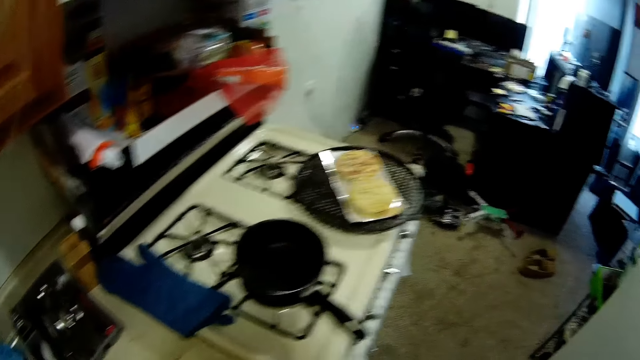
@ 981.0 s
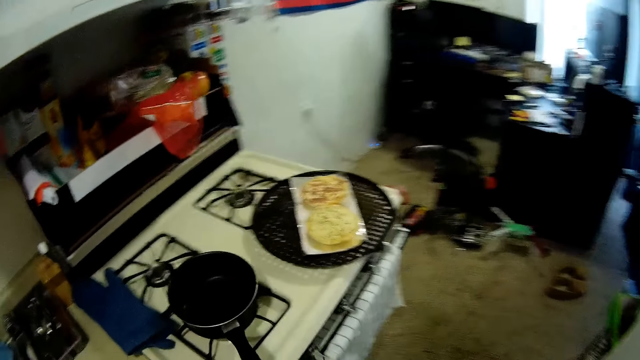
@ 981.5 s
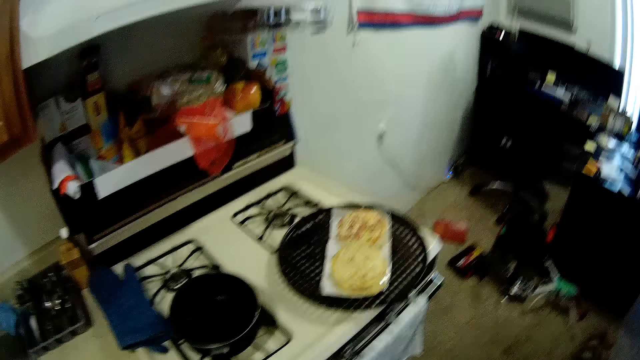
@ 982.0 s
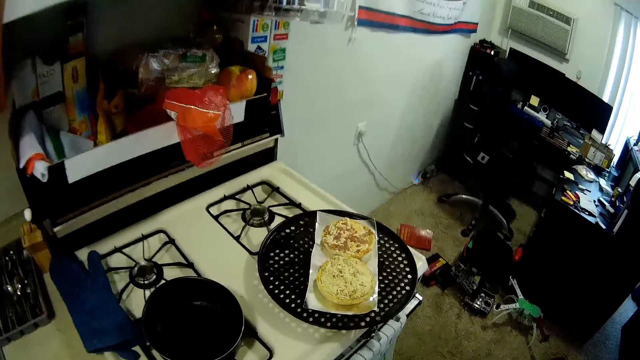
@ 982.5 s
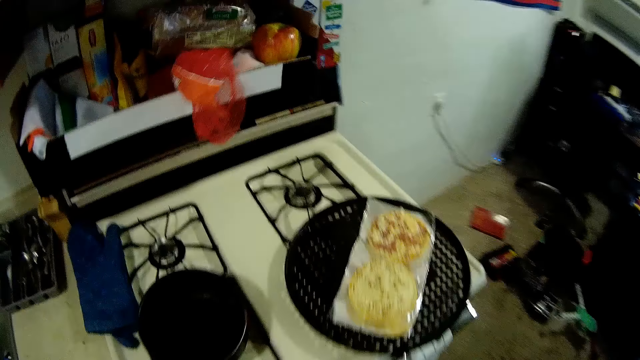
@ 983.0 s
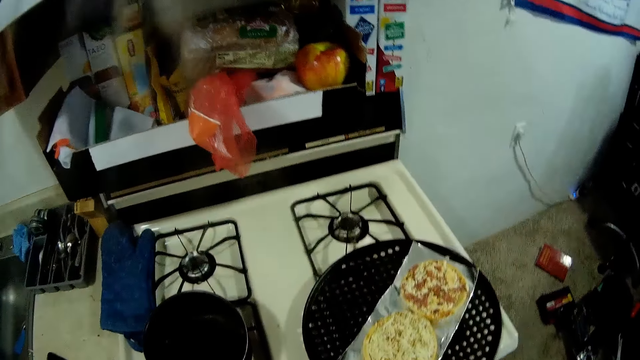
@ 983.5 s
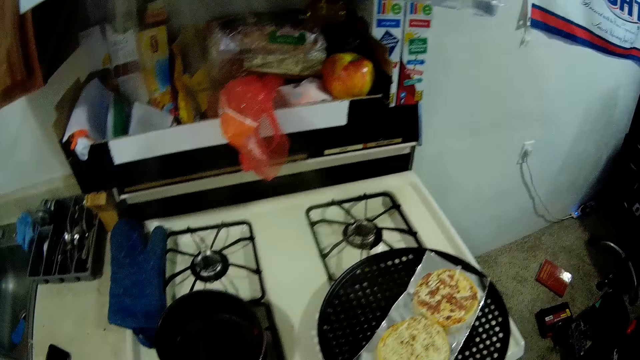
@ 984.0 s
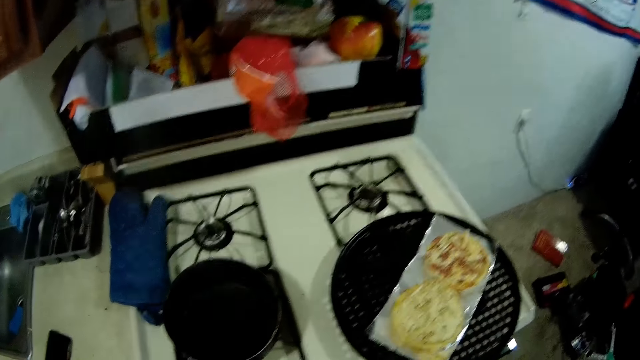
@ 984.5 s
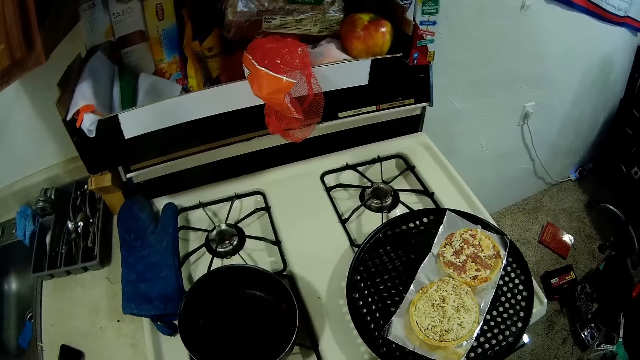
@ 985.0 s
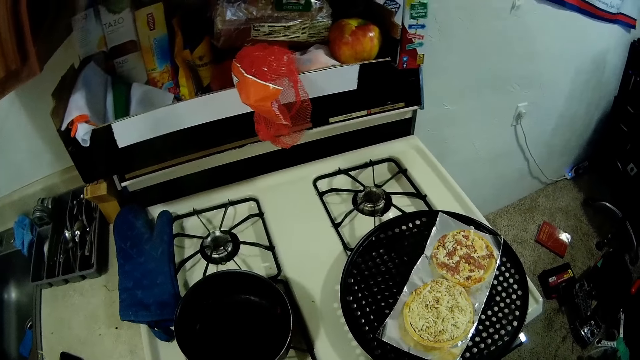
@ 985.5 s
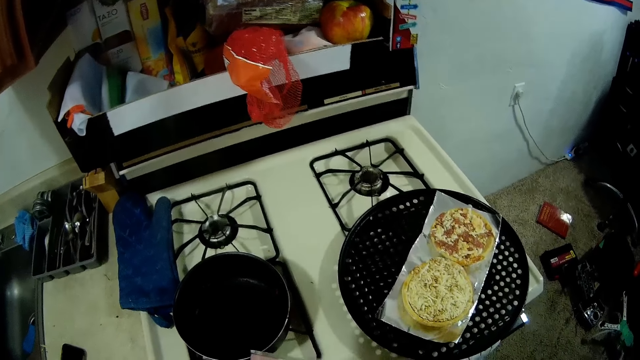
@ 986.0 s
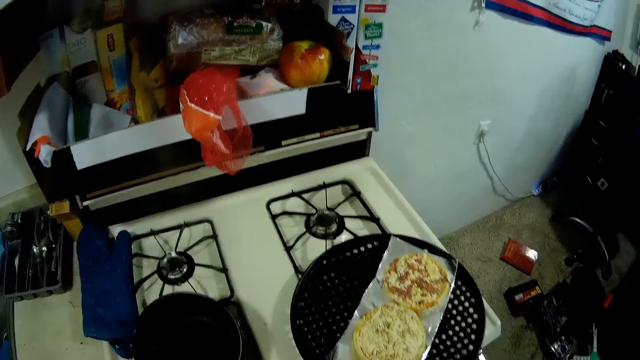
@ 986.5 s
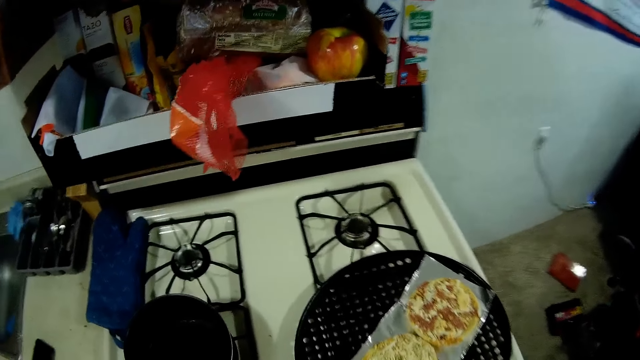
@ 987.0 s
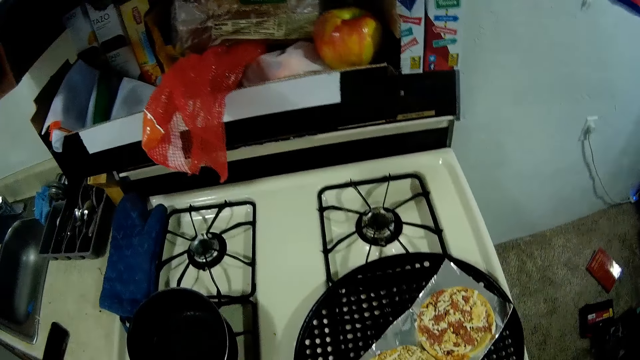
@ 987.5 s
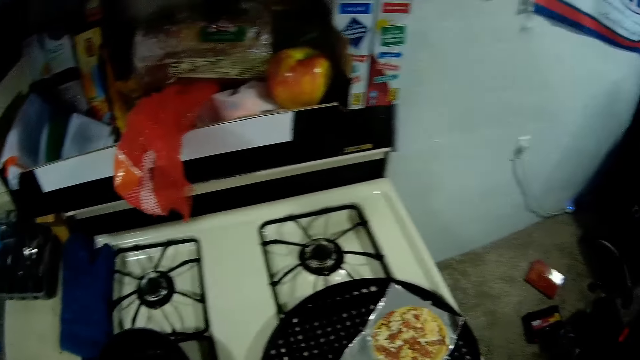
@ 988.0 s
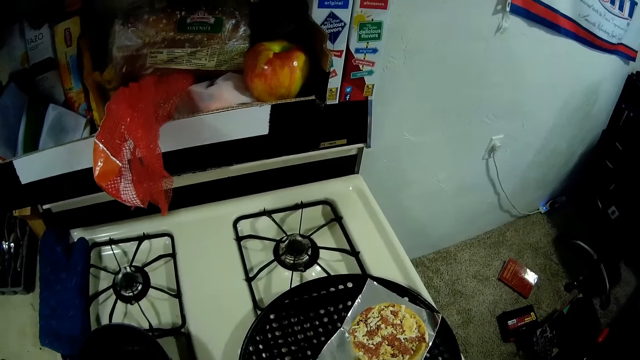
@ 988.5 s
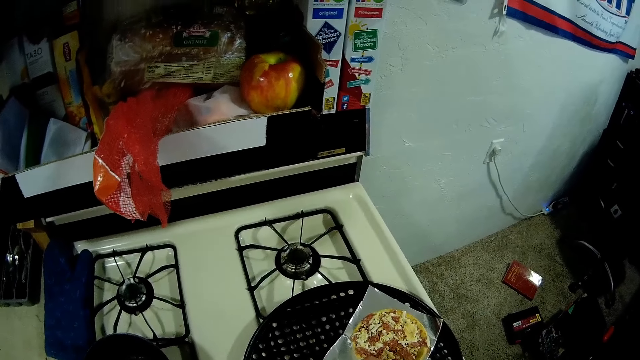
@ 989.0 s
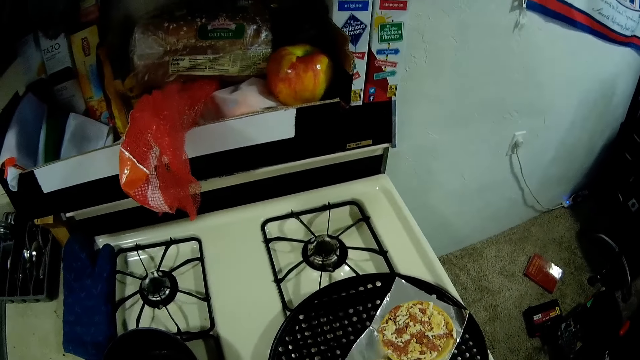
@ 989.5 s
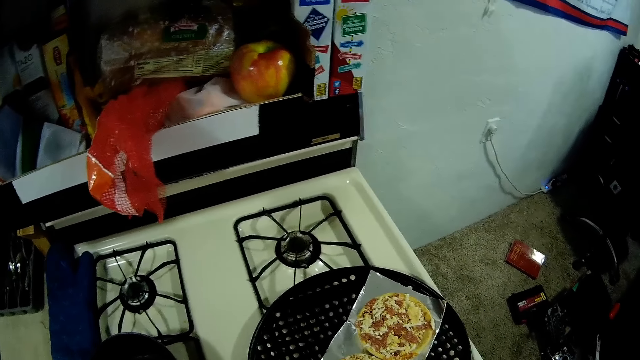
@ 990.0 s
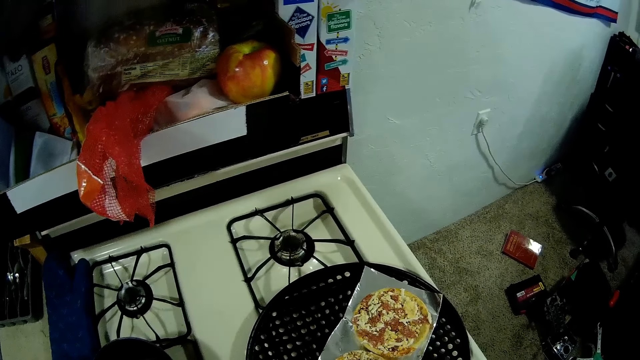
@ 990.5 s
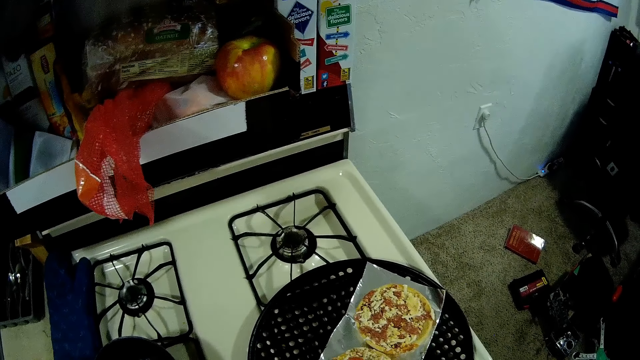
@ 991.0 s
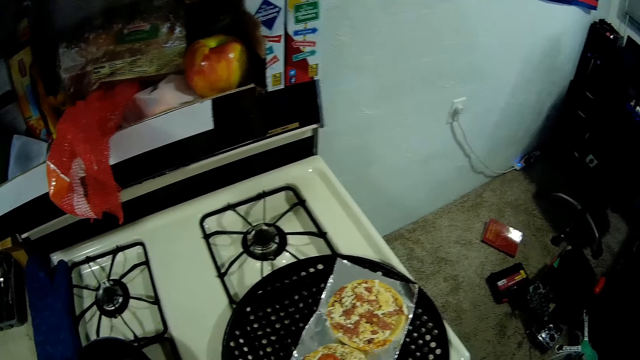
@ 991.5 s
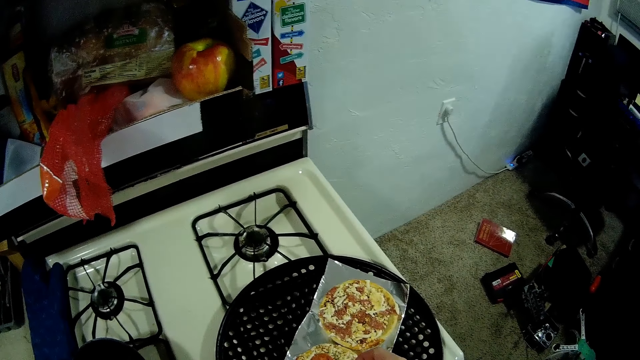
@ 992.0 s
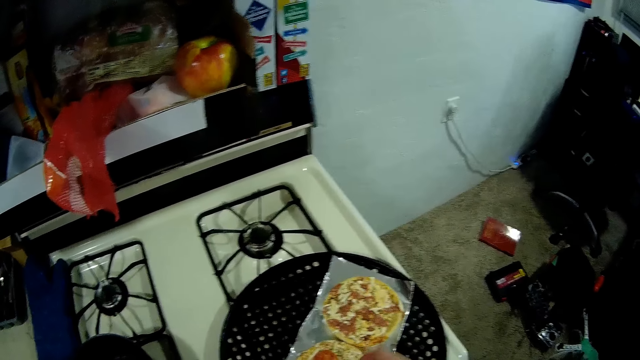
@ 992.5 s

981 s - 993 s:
The camera wearer stares at the pizza on the foil paper. They do something.

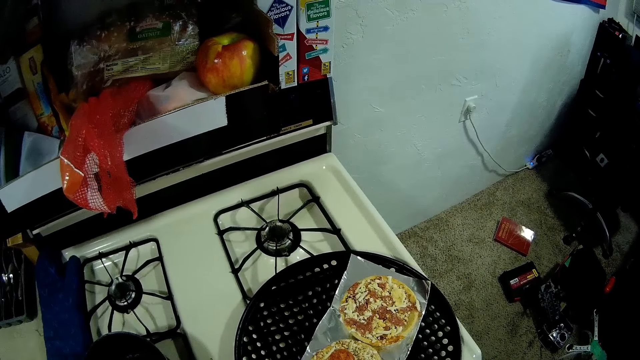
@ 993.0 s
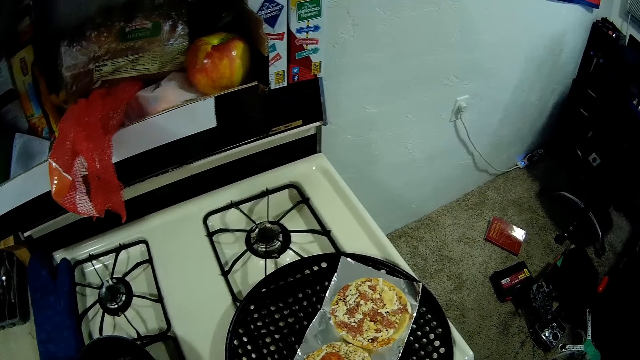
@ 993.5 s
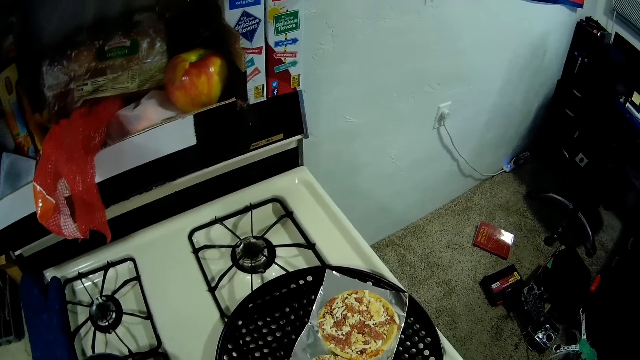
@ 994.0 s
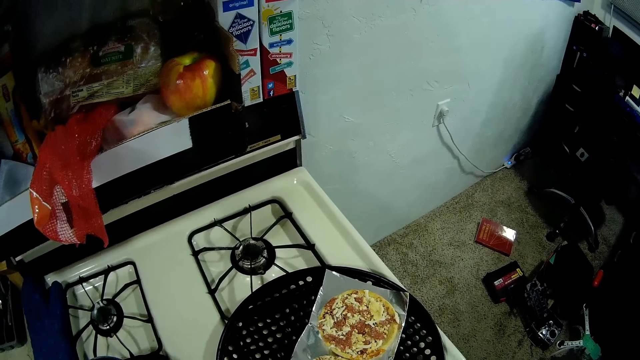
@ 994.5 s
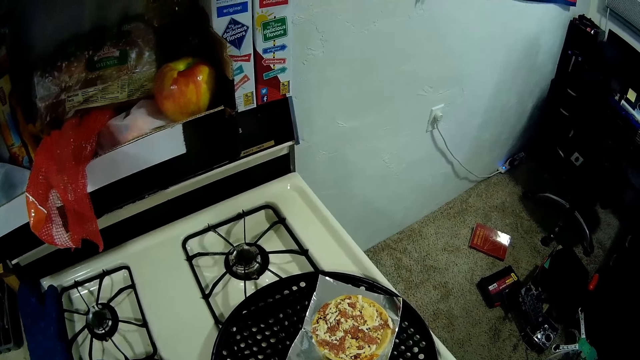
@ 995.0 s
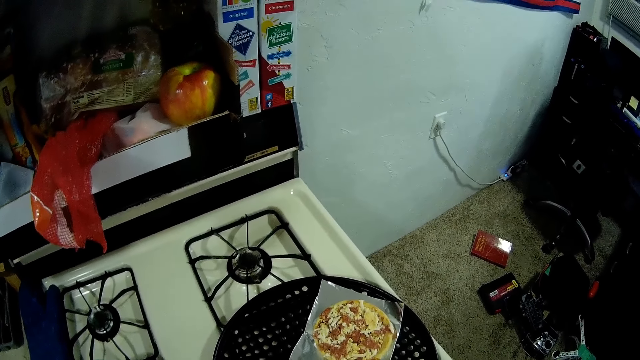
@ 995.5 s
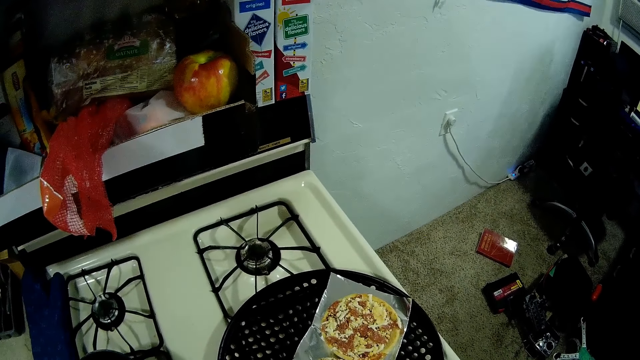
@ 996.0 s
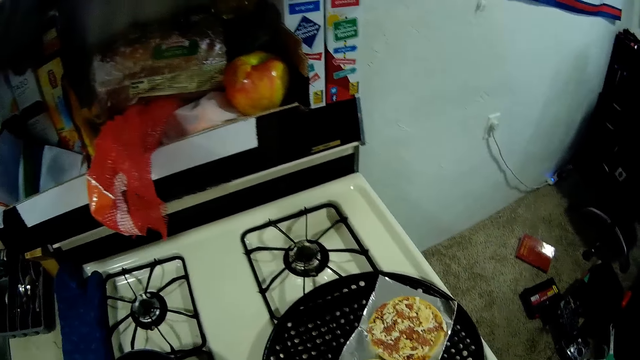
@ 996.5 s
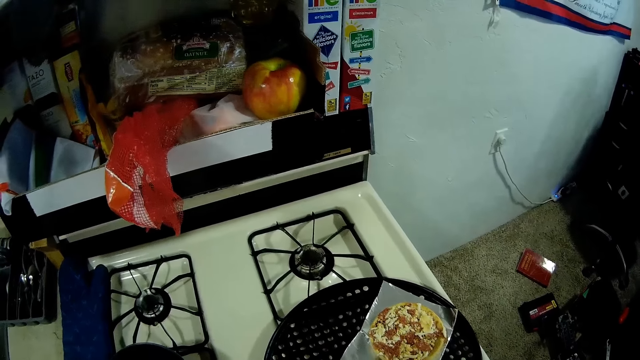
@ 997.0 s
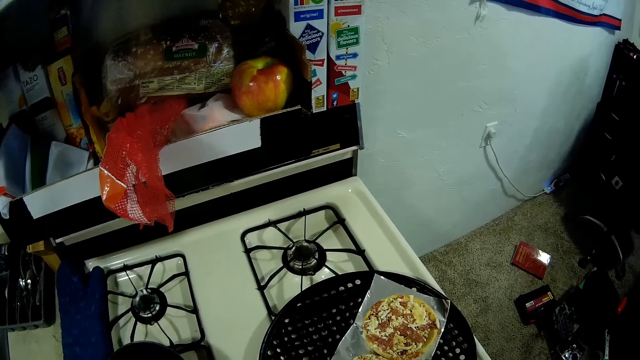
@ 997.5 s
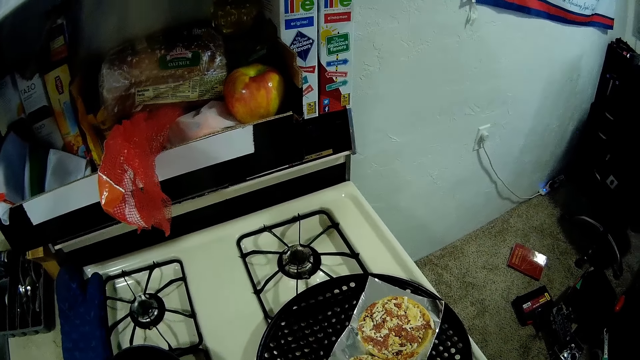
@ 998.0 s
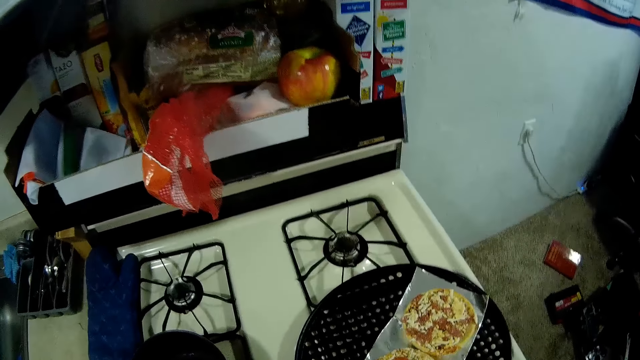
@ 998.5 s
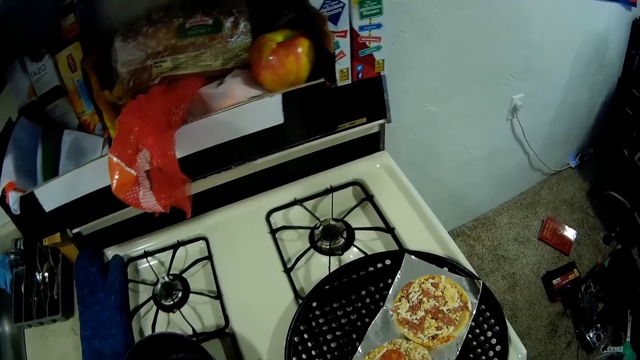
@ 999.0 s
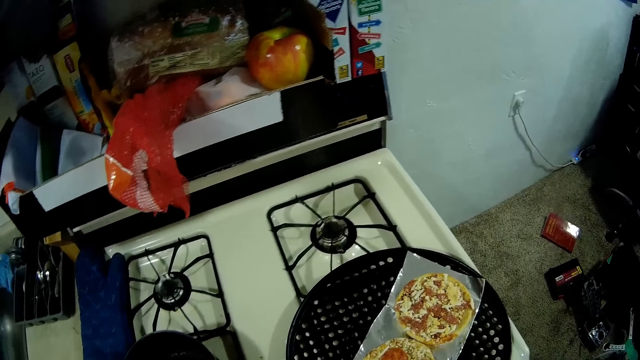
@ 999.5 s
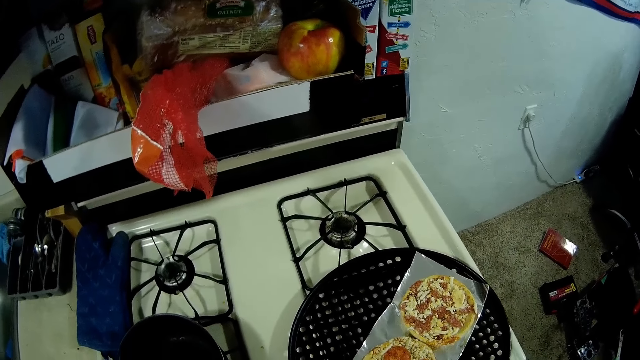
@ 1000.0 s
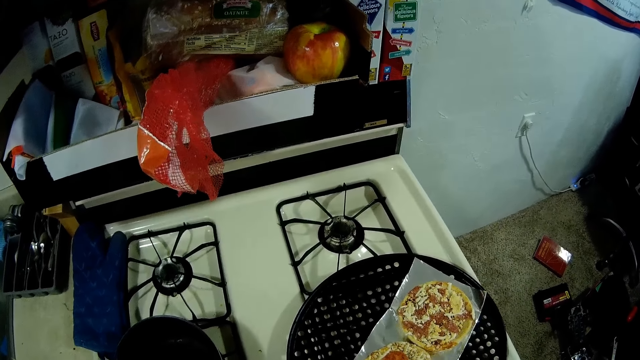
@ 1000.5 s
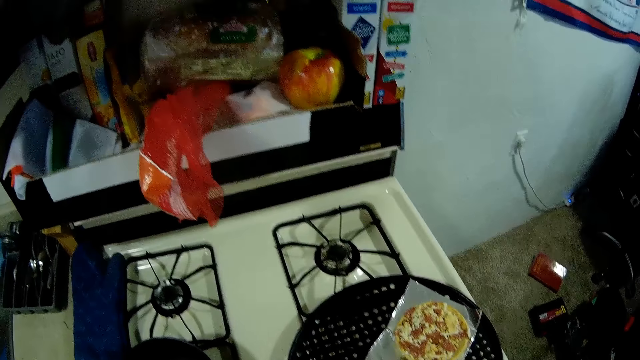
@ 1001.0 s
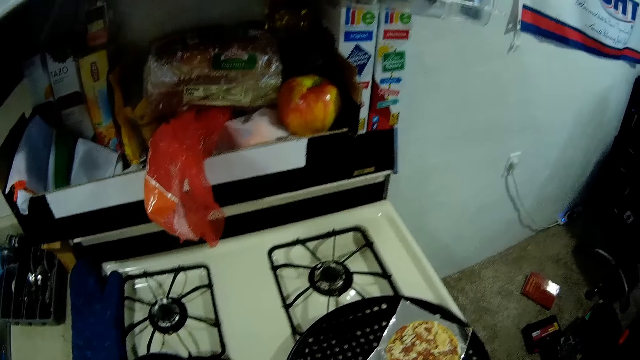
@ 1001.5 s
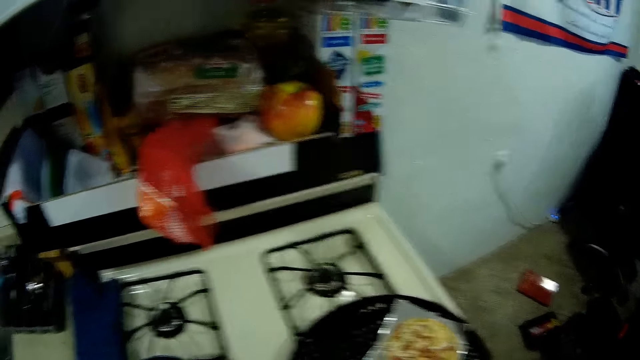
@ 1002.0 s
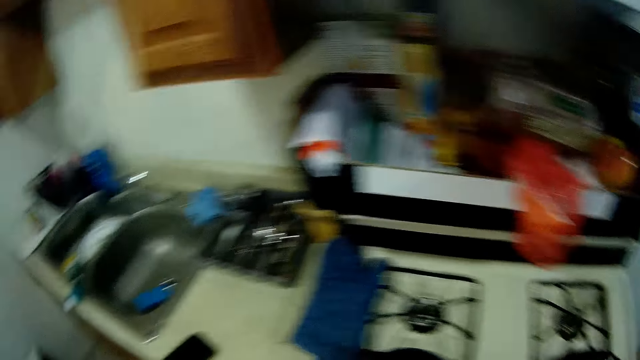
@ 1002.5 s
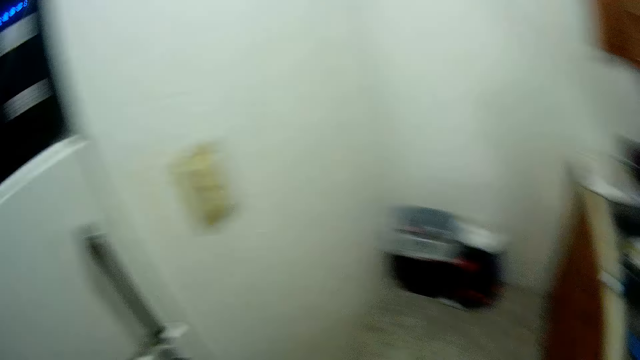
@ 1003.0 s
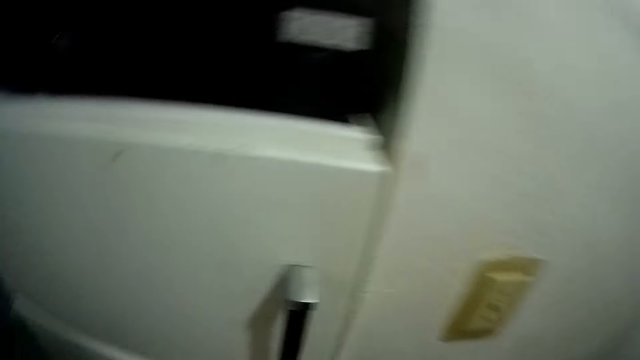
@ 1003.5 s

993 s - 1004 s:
The camera wearer turns around the kitchen. They open the fridge.
